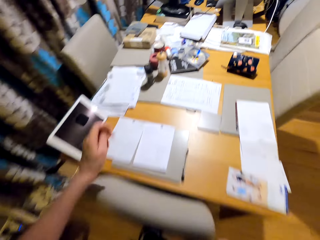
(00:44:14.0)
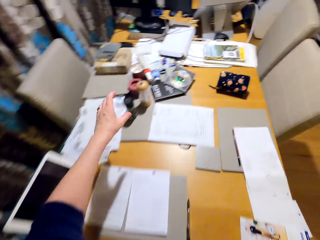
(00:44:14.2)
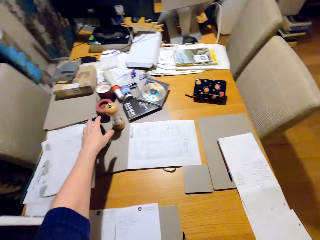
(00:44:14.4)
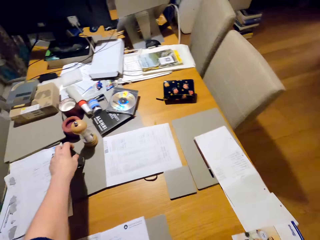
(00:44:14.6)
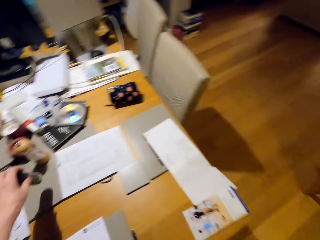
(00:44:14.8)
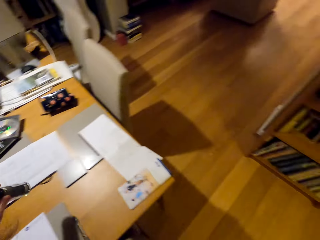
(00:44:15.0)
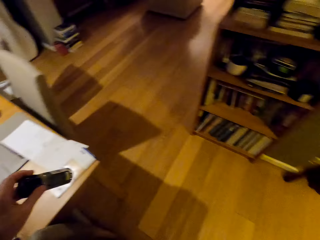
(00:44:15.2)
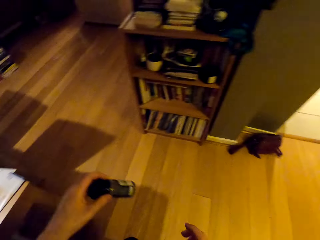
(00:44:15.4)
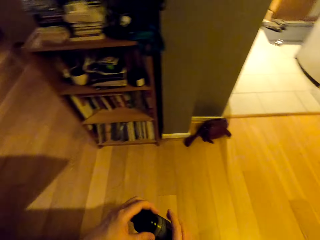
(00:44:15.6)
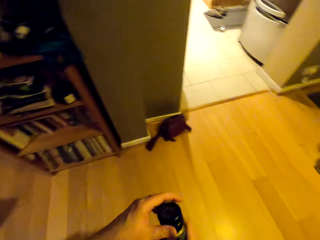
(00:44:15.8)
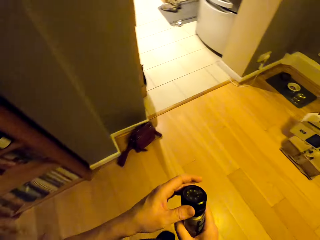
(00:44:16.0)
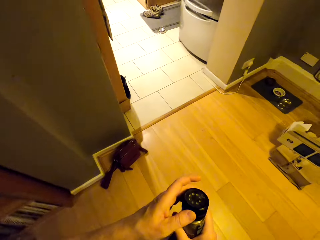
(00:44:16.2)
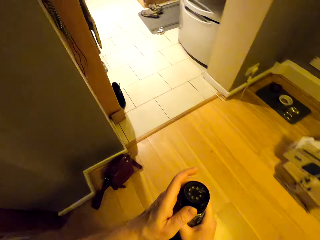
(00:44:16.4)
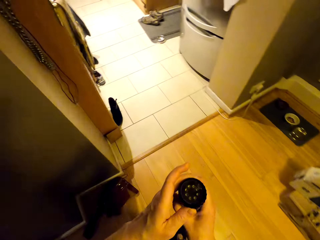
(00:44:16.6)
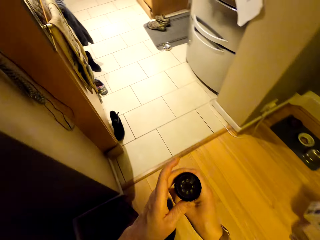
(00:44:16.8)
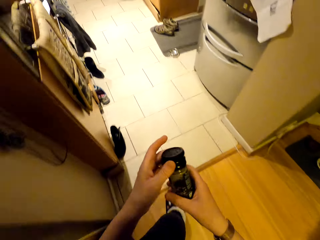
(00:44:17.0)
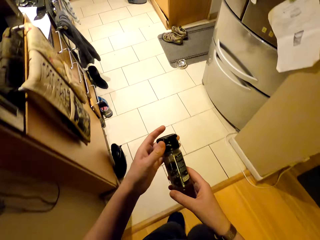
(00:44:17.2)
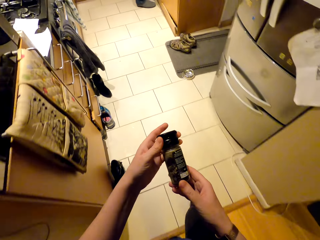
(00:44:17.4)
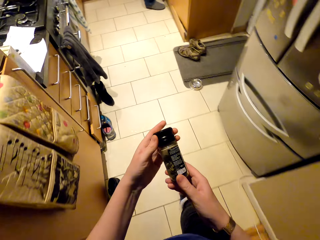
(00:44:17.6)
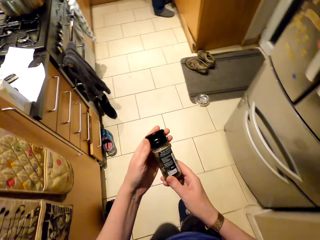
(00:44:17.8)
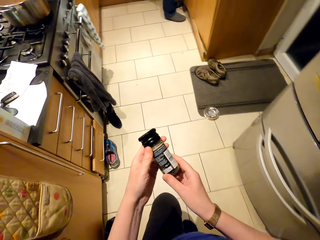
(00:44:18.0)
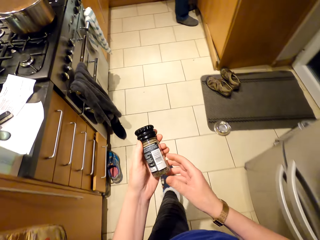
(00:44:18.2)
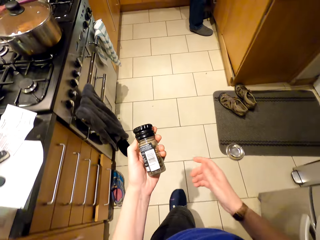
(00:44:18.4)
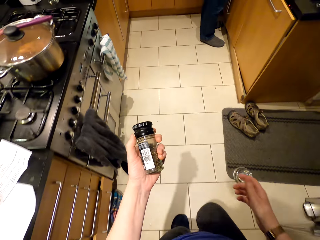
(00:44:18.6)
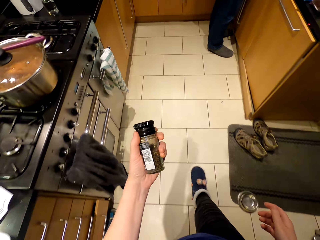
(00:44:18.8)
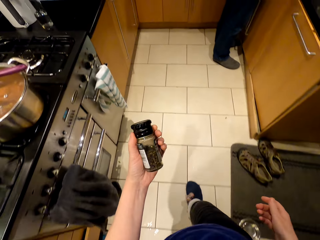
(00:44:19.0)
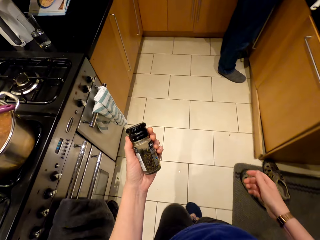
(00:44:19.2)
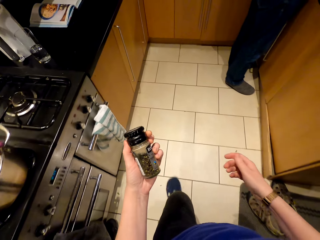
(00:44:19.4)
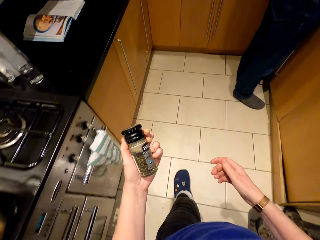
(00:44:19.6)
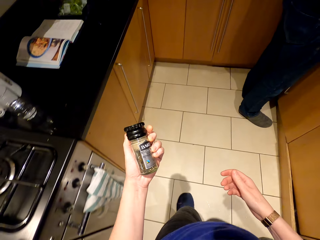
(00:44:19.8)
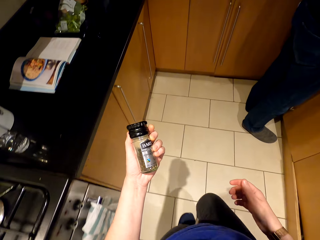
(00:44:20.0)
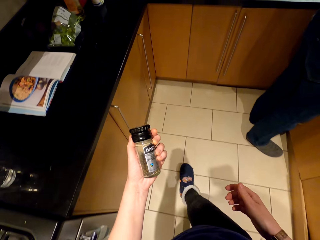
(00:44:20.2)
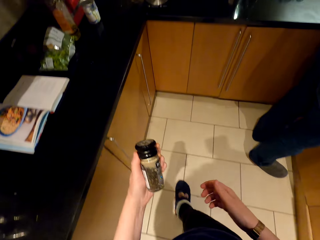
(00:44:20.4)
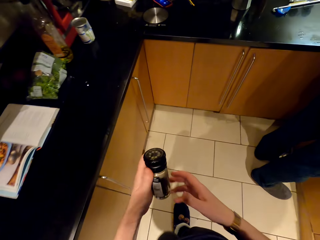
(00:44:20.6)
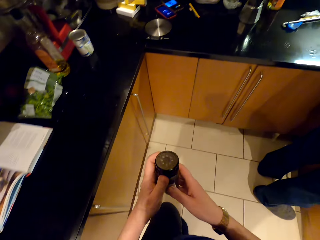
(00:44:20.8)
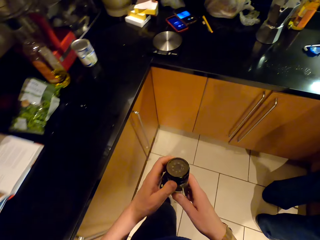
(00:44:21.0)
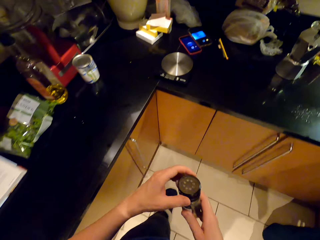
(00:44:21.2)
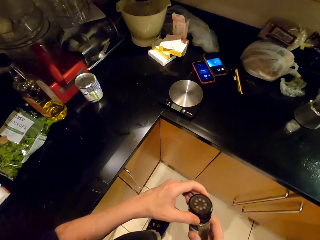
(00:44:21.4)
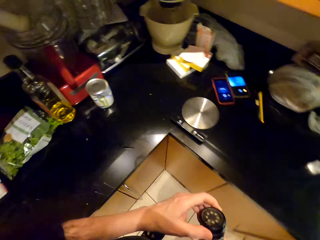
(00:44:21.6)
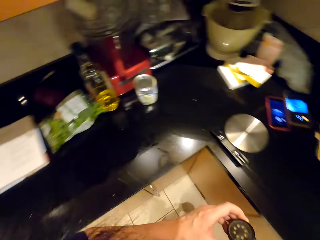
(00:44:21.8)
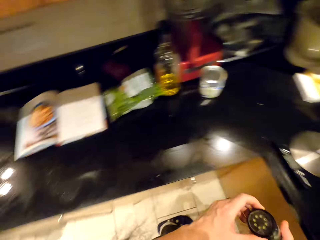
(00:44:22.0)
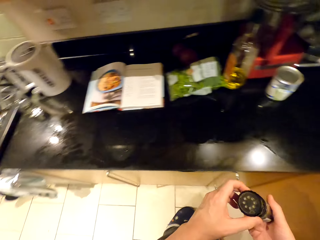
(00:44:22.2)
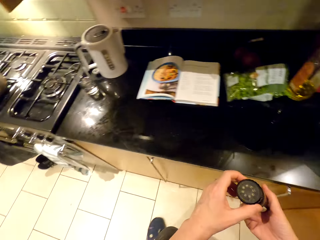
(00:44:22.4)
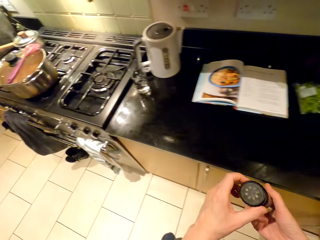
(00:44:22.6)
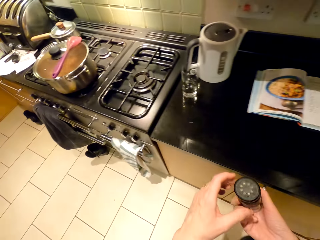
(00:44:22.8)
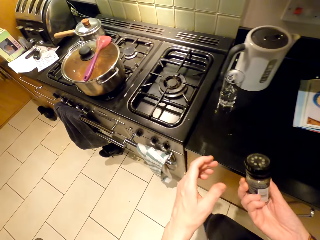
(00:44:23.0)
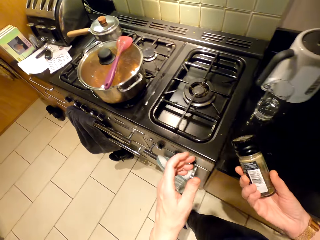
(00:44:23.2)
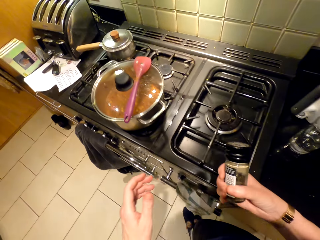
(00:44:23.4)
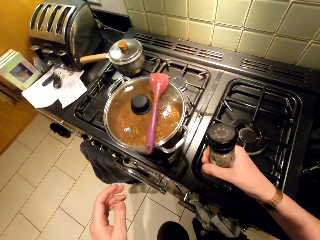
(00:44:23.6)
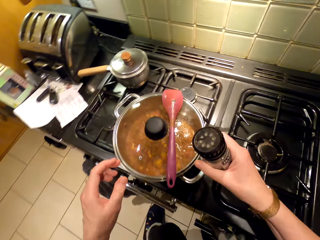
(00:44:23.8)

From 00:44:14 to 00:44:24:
The camera wearer picks the black pepper spice jar. They walk around. They look at the black pepper spice jar.

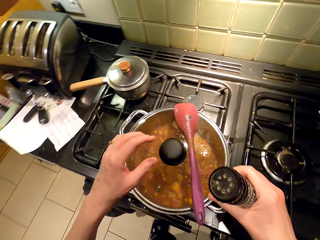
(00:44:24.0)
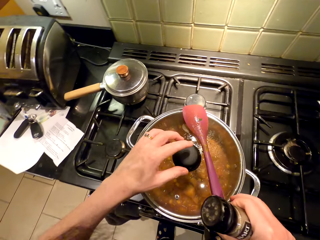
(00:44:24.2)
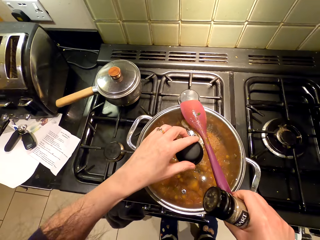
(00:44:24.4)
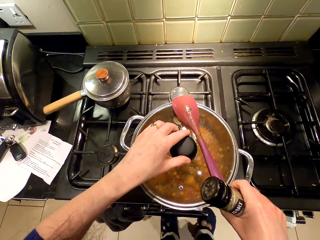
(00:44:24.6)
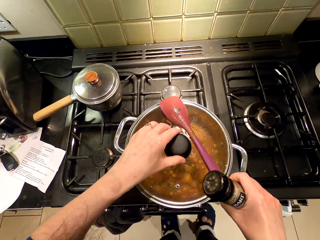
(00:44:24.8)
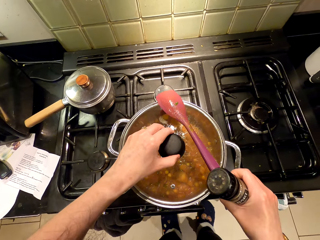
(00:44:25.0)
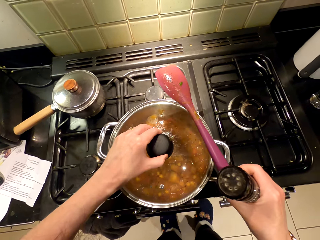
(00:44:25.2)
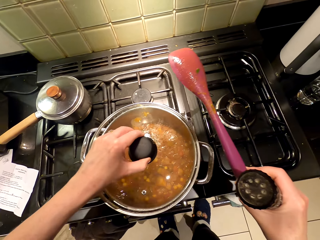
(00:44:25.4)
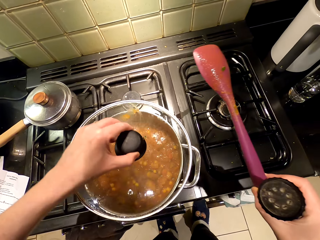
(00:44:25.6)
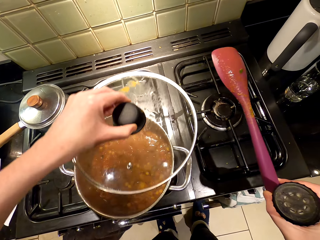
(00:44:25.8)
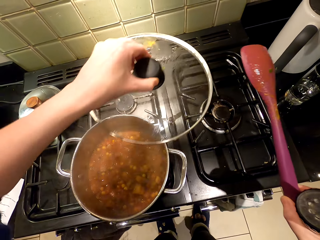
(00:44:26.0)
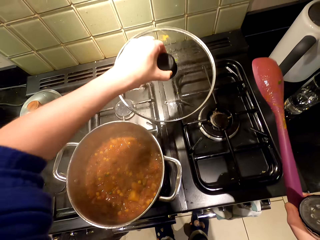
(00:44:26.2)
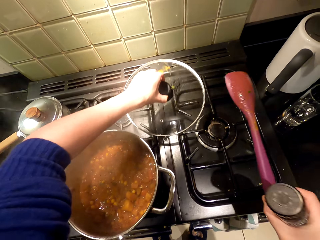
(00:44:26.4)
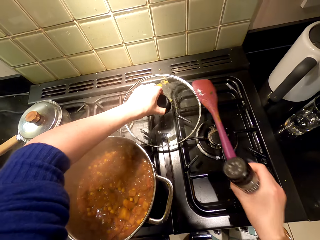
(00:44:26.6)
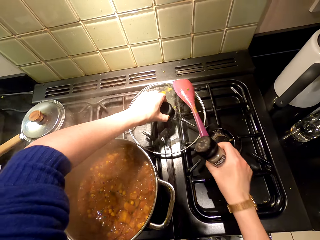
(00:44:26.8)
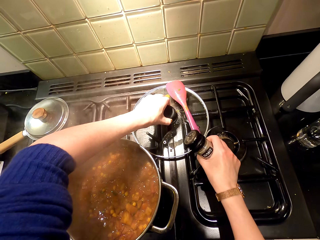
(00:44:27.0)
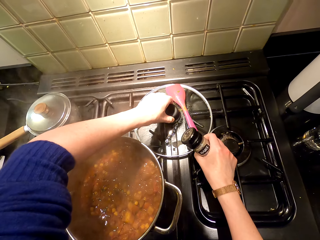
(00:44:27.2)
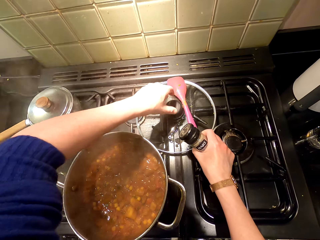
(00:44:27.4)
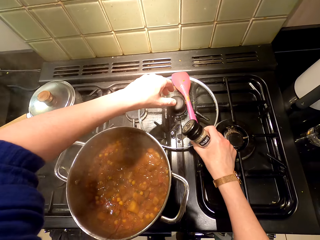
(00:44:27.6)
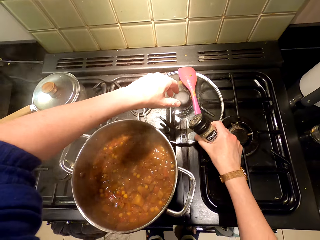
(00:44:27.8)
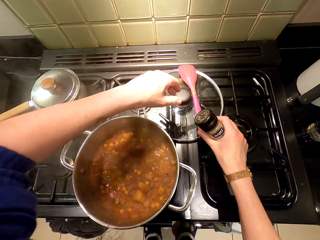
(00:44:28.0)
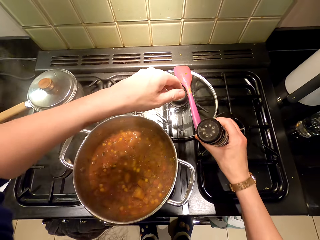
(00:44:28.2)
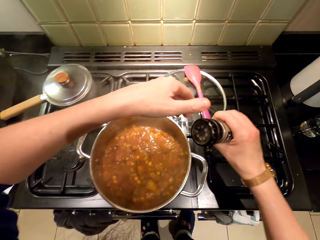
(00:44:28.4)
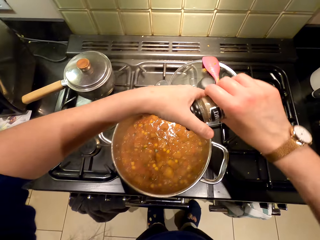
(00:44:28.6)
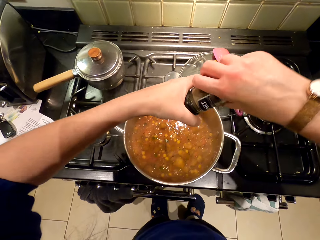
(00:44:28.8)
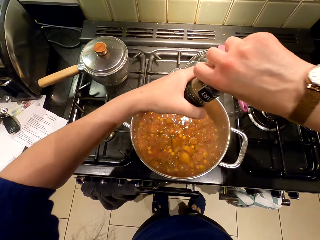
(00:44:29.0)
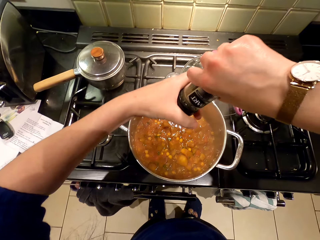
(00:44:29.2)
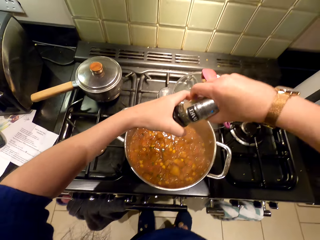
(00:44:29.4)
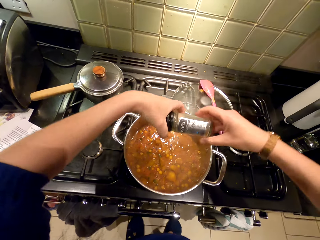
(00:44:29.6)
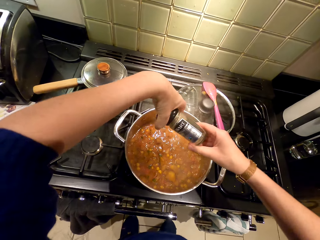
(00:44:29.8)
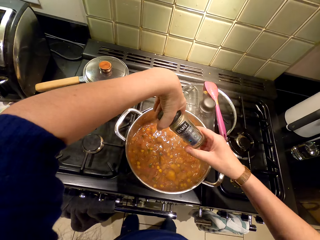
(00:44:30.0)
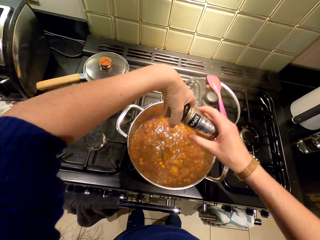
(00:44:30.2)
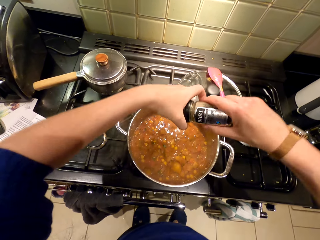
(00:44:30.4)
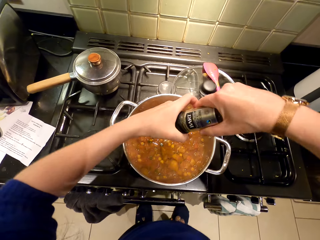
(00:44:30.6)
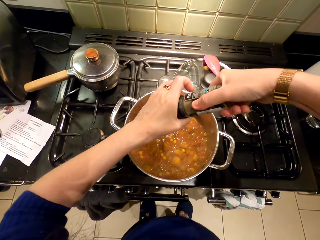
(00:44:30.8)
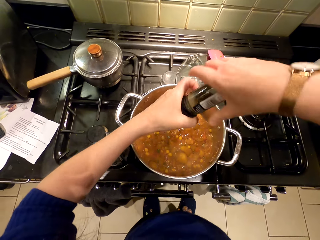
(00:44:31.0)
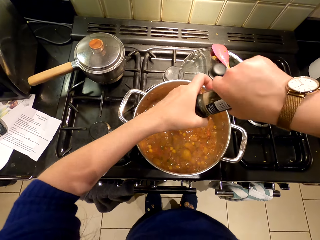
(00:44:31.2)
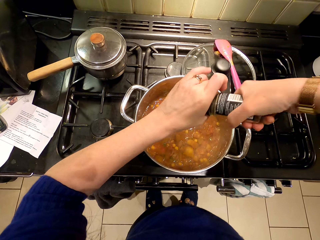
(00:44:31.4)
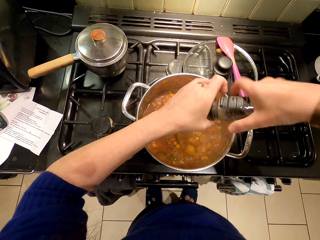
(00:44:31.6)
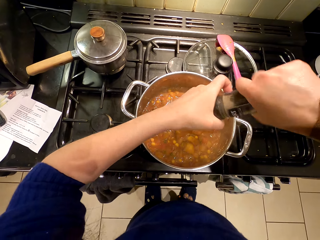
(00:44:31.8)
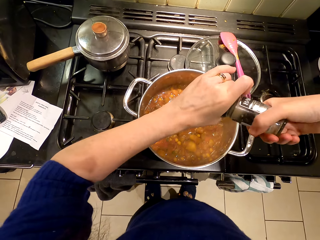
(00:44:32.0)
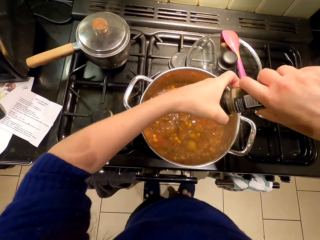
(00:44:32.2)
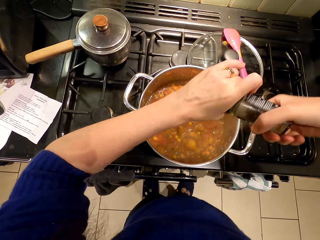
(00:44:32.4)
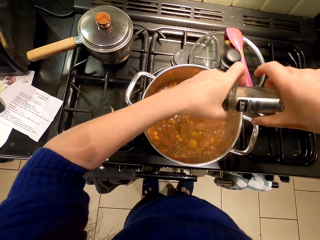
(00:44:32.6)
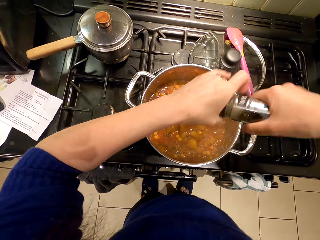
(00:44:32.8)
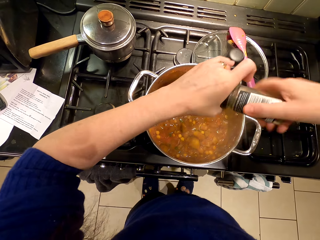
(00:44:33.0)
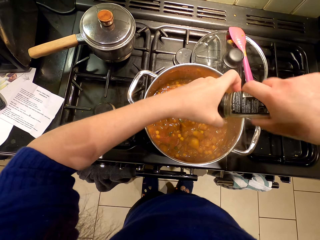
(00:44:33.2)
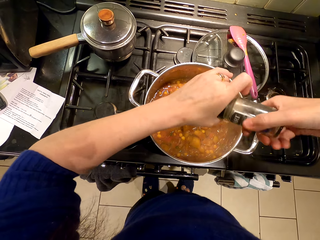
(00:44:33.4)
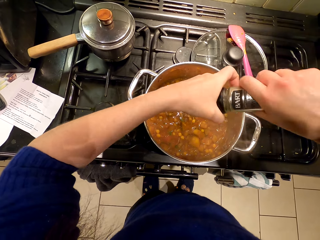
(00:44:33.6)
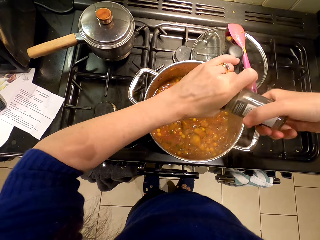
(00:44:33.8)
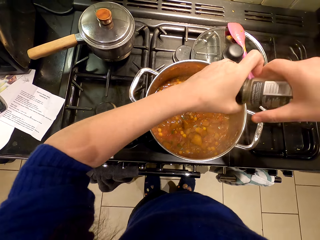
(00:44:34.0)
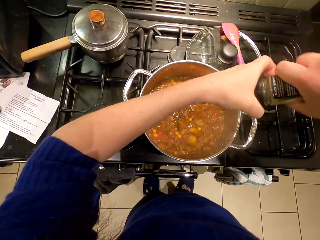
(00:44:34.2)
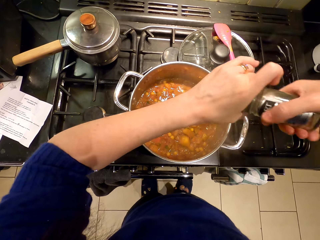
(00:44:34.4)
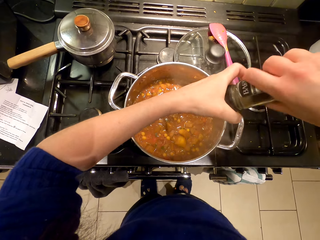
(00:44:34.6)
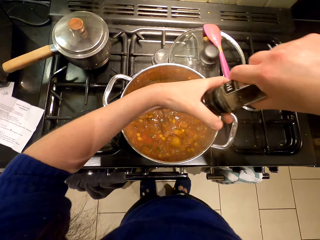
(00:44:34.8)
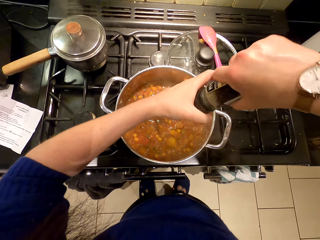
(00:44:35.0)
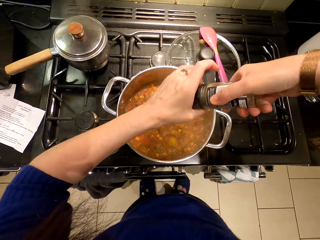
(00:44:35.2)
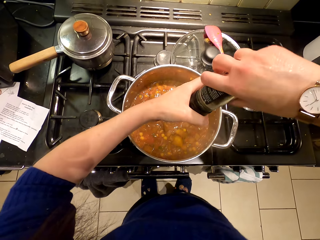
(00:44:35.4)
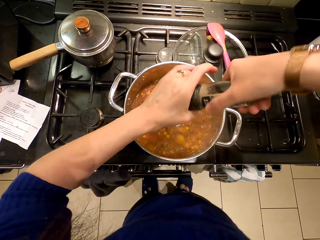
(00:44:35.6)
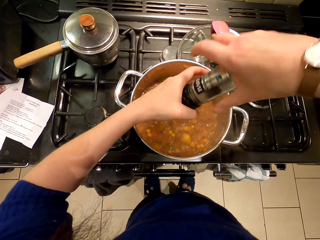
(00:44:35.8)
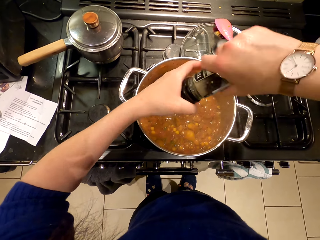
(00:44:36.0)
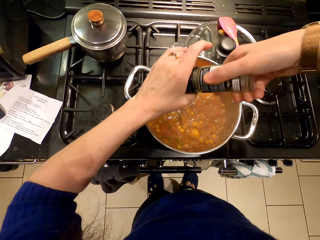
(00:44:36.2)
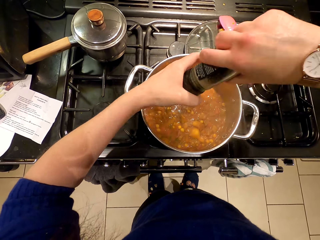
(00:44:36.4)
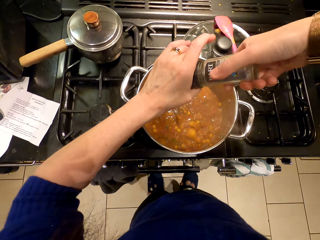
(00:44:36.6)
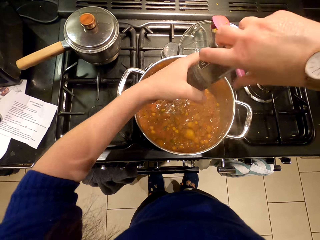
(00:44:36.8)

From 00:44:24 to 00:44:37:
The camera wearer uncovers the cooking pot. They pick a cooking stick. They place the lid on the cooker and place the cooking stick on the lid. They sprinkle spice in the food.
